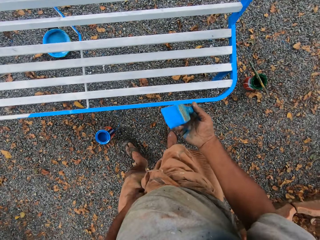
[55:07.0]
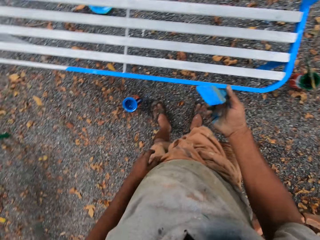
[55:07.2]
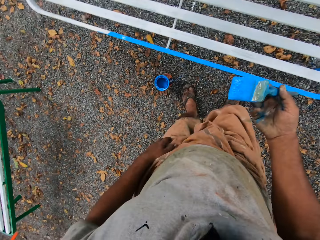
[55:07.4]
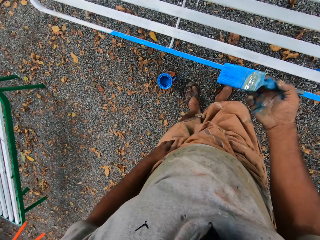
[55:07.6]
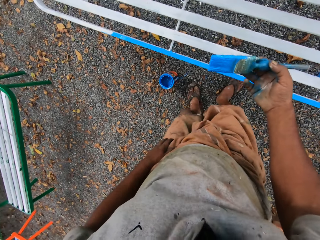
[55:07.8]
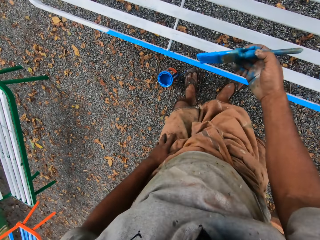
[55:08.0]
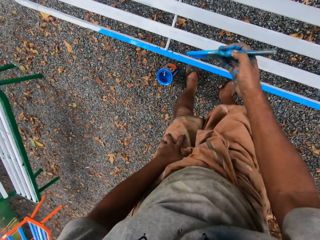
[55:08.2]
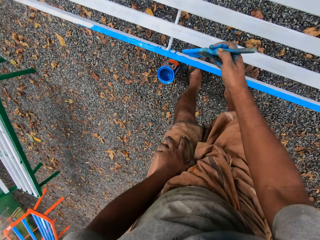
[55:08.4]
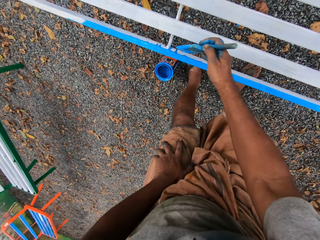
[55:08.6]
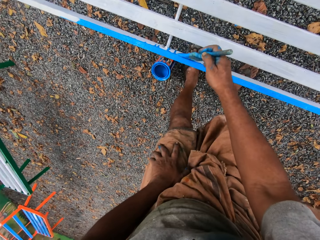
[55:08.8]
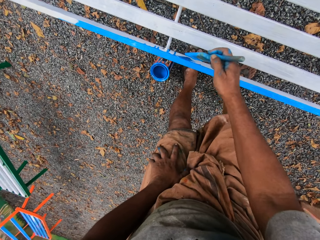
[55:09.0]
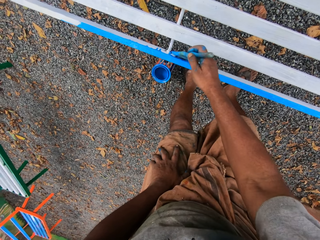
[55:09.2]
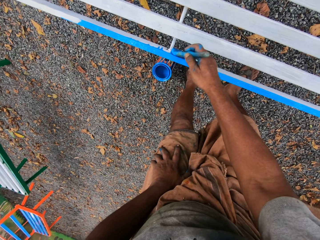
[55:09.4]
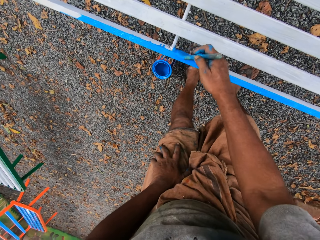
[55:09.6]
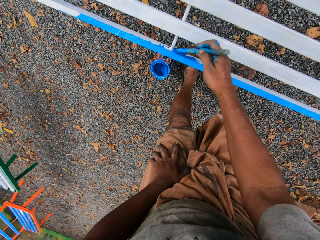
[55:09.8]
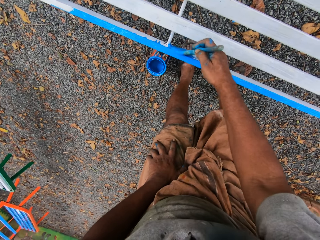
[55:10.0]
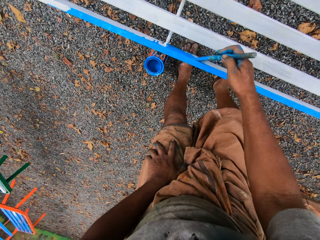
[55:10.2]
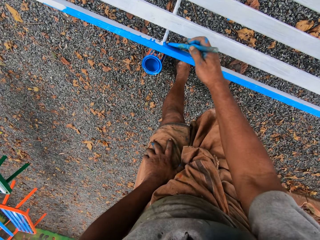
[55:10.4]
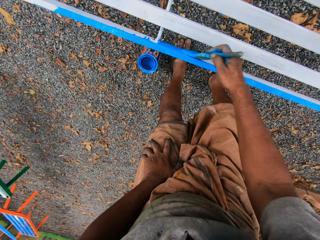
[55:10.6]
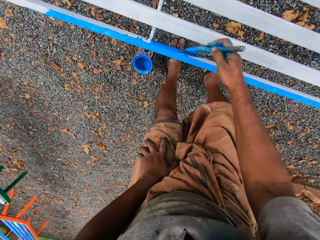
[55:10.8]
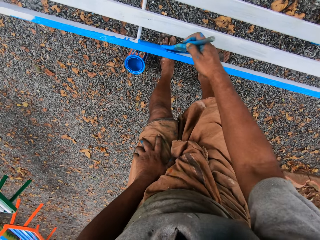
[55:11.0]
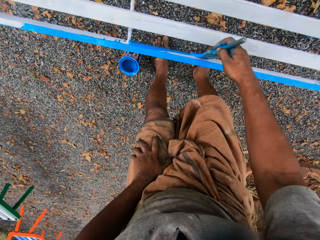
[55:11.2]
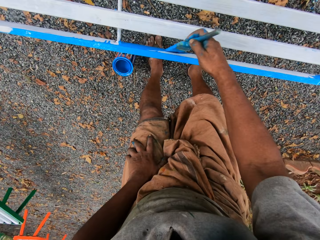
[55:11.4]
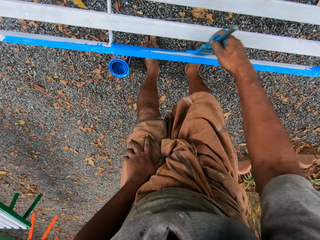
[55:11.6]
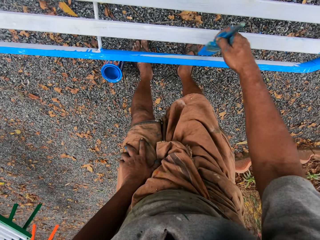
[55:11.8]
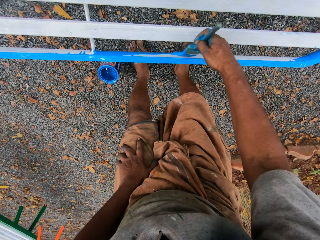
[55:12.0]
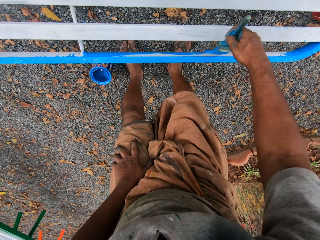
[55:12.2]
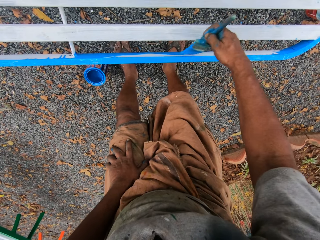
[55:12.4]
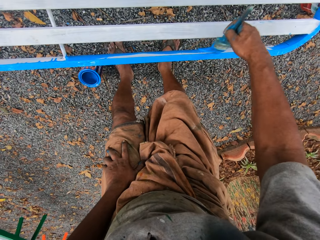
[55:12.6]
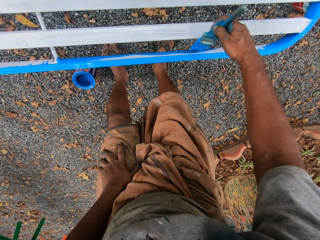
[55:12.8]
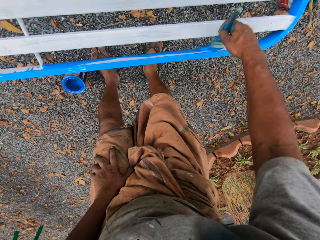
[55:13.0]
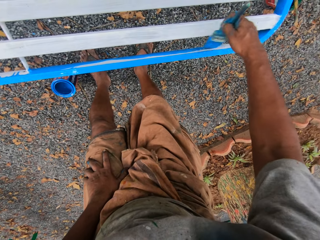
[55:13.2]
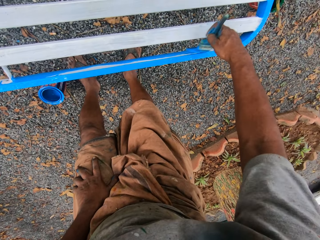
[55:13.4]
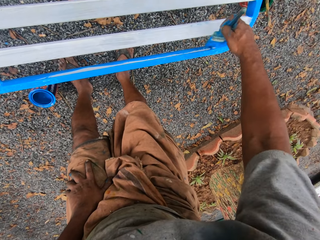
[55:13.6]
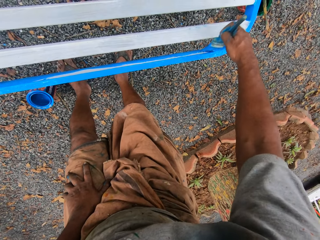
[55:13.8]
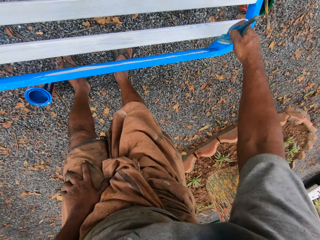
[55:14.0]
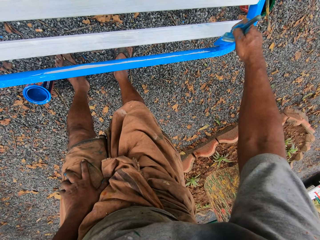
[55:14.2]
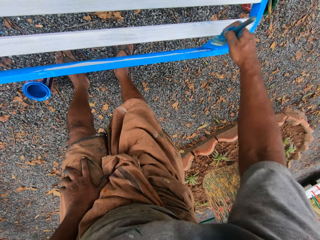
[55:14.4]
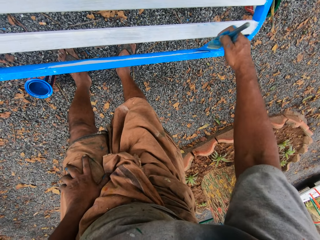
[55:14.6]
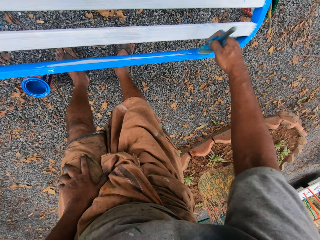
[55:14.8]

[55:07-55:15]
The camera wearer walks to the chair. He places his left hand on his left knee. He paints the metal chair with the paint brush.

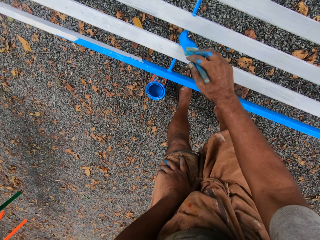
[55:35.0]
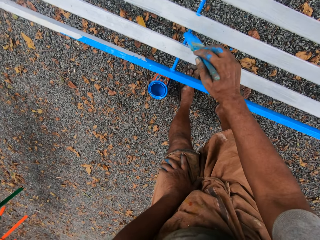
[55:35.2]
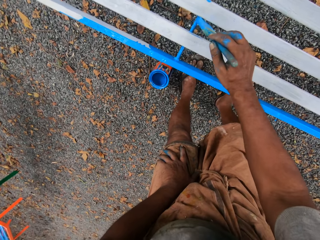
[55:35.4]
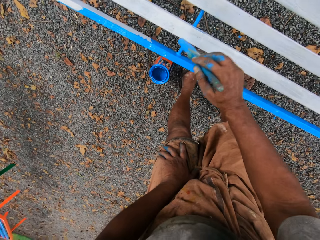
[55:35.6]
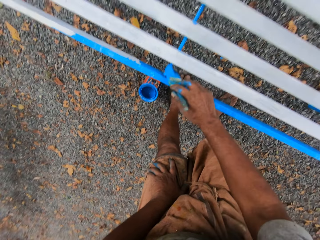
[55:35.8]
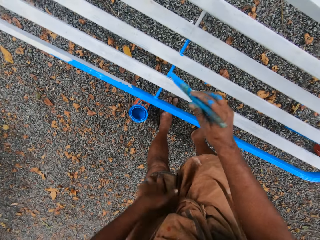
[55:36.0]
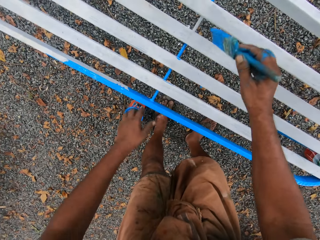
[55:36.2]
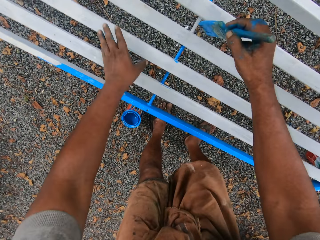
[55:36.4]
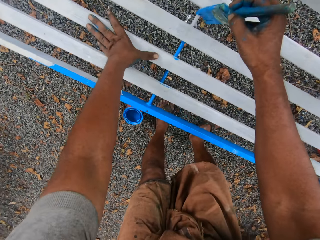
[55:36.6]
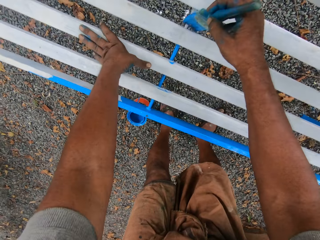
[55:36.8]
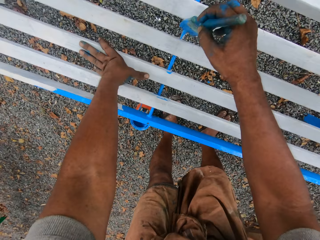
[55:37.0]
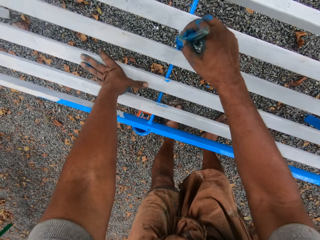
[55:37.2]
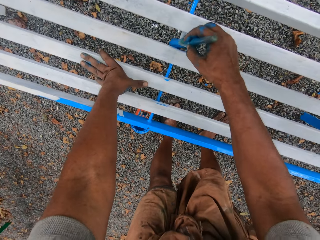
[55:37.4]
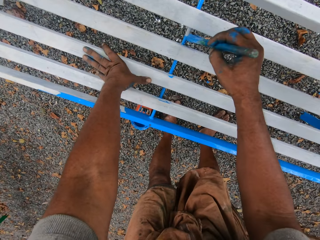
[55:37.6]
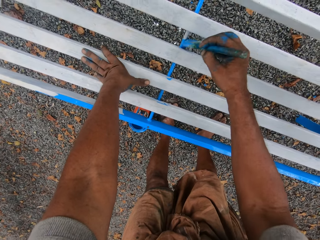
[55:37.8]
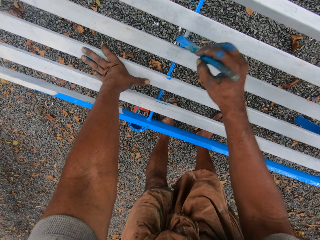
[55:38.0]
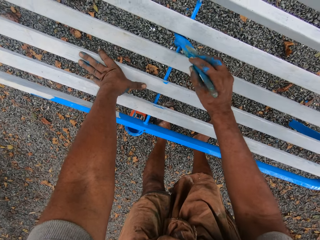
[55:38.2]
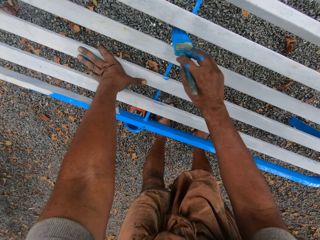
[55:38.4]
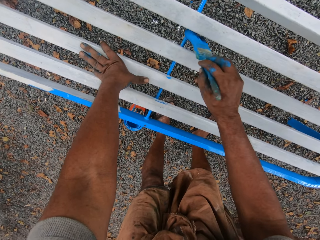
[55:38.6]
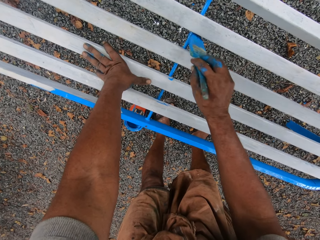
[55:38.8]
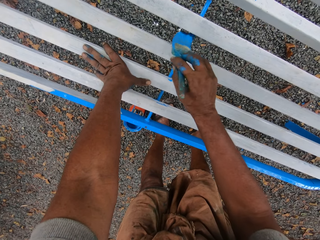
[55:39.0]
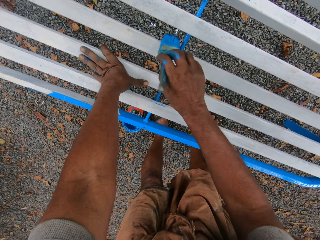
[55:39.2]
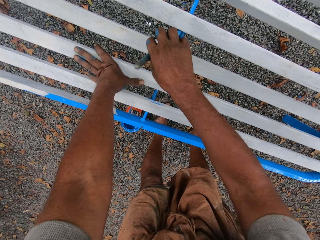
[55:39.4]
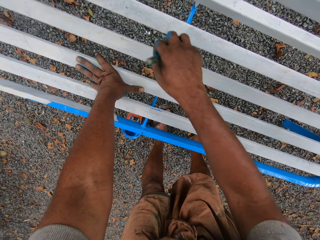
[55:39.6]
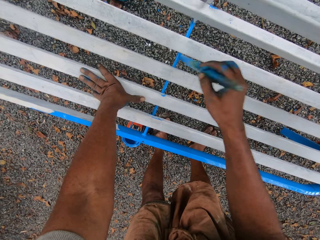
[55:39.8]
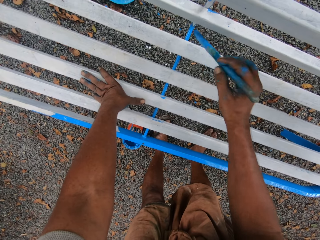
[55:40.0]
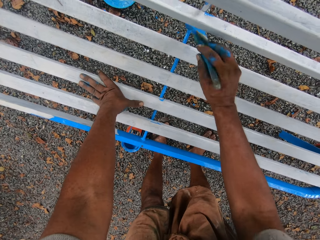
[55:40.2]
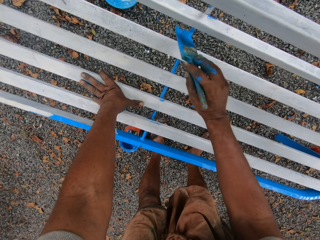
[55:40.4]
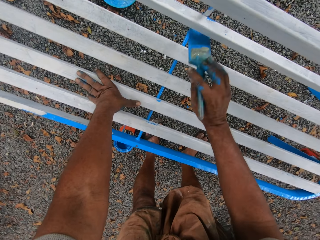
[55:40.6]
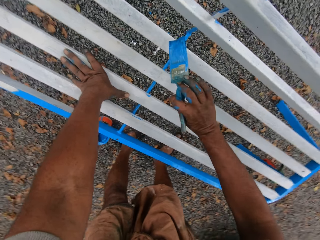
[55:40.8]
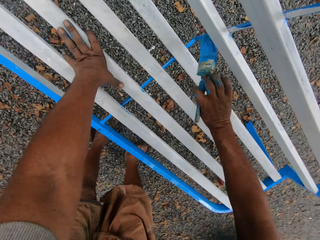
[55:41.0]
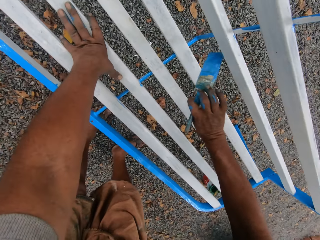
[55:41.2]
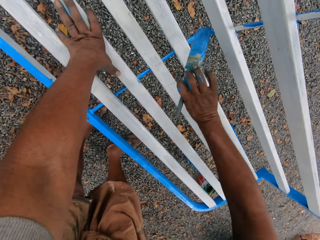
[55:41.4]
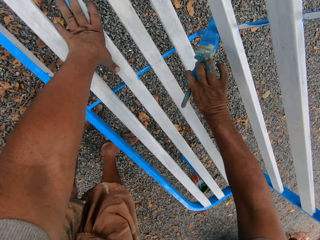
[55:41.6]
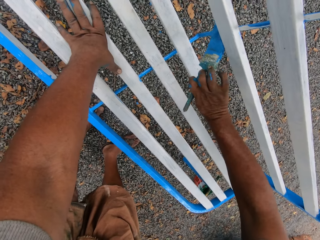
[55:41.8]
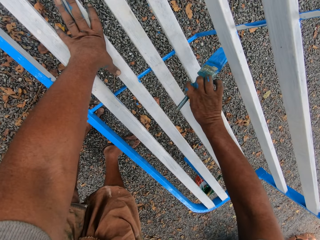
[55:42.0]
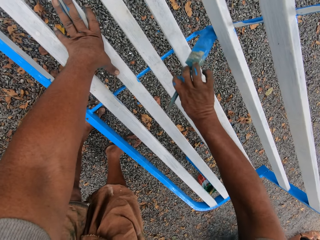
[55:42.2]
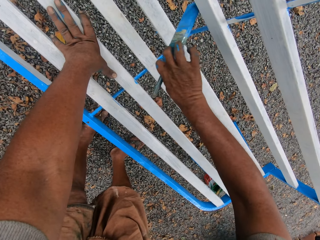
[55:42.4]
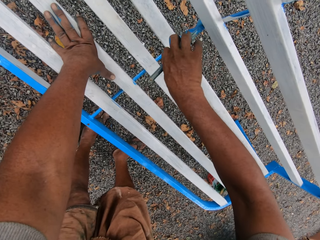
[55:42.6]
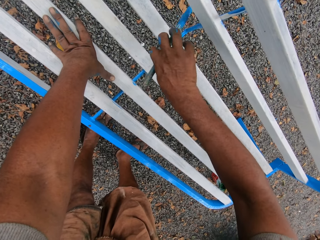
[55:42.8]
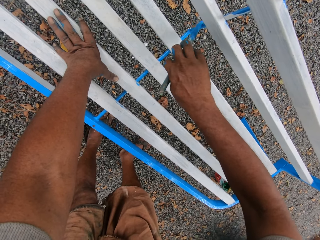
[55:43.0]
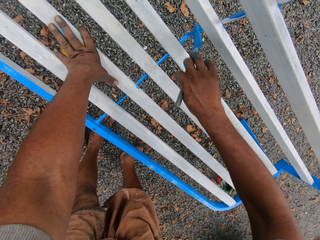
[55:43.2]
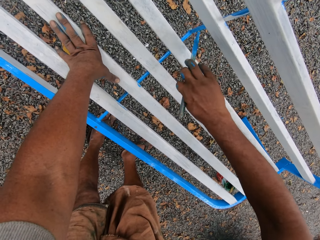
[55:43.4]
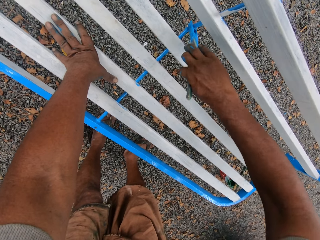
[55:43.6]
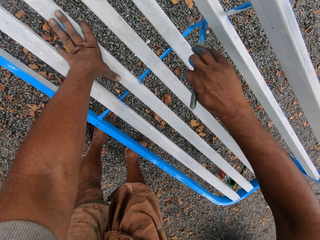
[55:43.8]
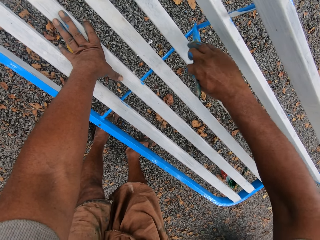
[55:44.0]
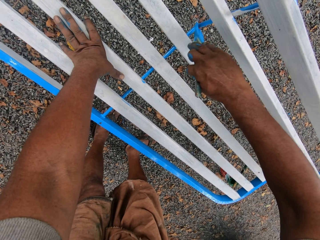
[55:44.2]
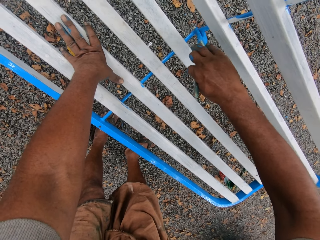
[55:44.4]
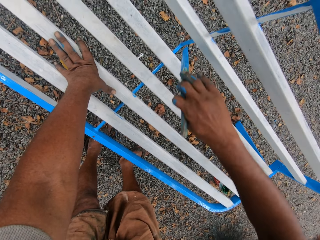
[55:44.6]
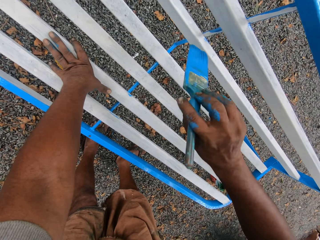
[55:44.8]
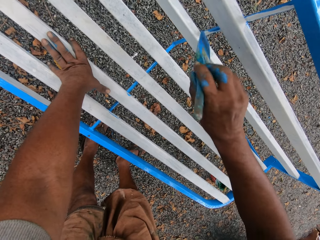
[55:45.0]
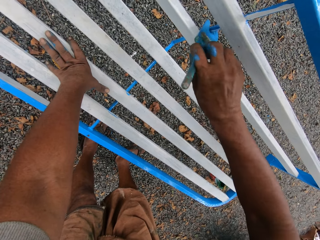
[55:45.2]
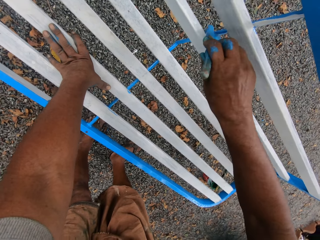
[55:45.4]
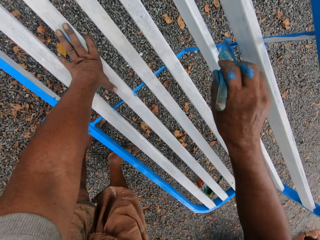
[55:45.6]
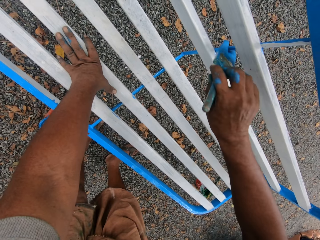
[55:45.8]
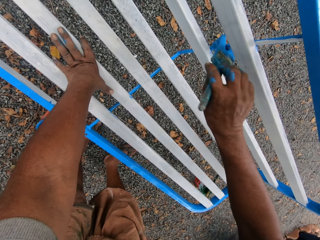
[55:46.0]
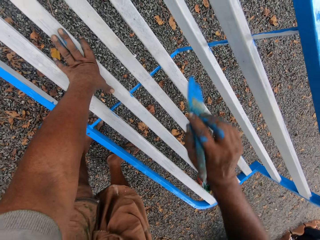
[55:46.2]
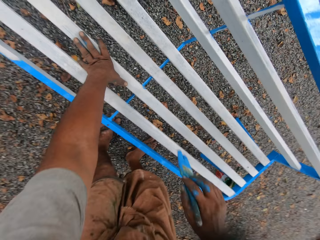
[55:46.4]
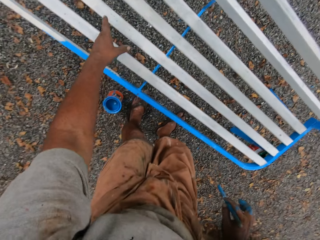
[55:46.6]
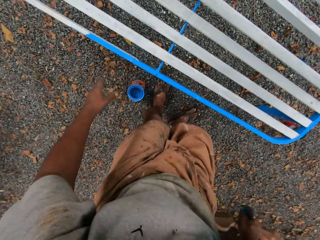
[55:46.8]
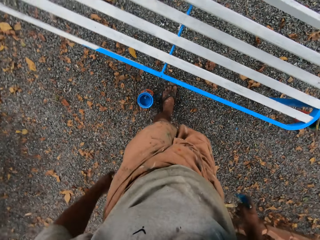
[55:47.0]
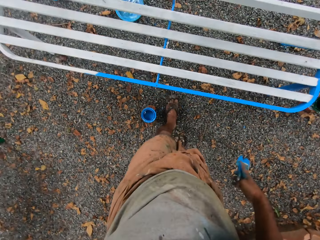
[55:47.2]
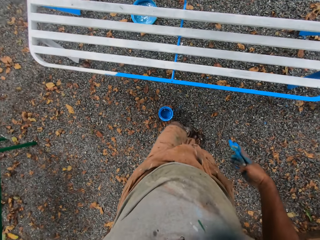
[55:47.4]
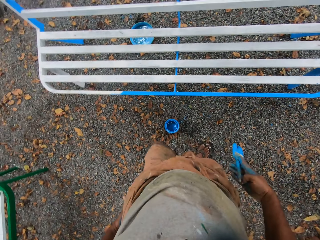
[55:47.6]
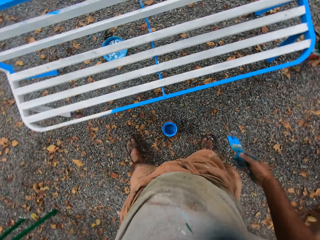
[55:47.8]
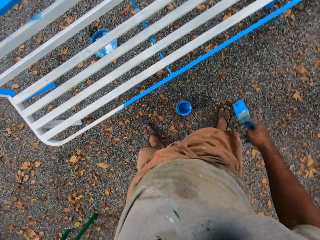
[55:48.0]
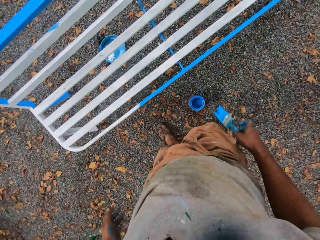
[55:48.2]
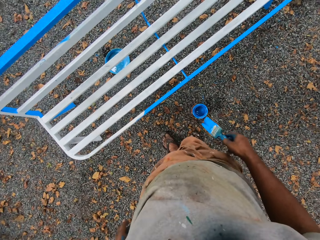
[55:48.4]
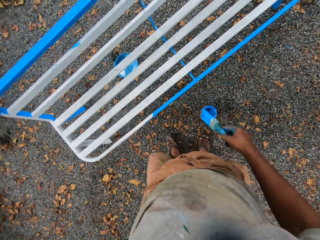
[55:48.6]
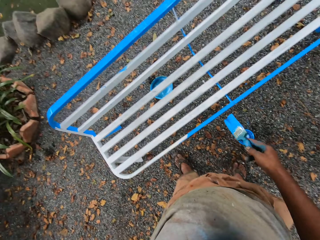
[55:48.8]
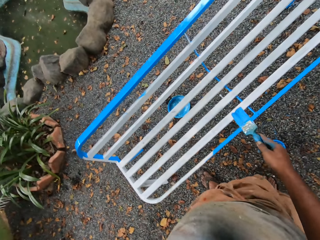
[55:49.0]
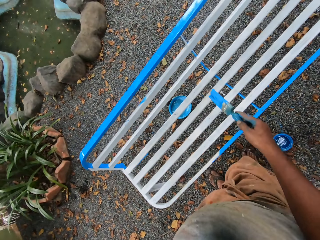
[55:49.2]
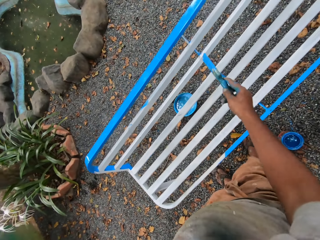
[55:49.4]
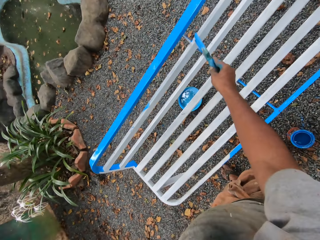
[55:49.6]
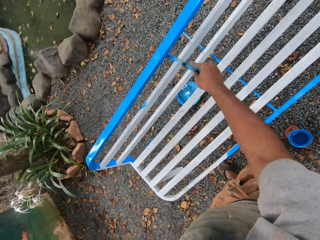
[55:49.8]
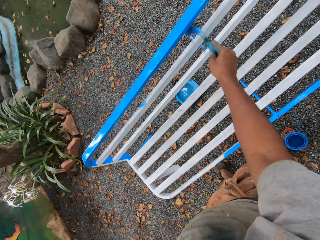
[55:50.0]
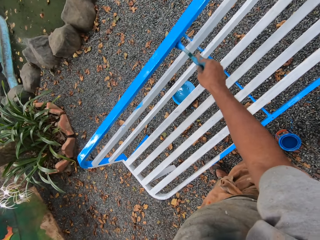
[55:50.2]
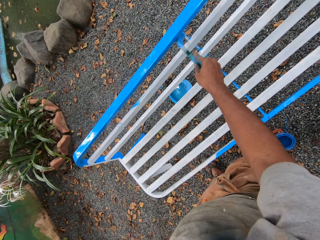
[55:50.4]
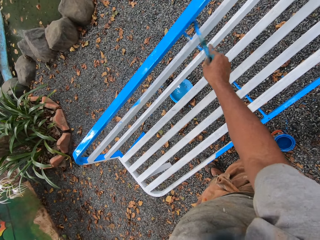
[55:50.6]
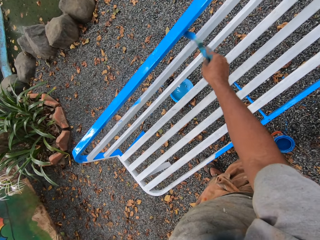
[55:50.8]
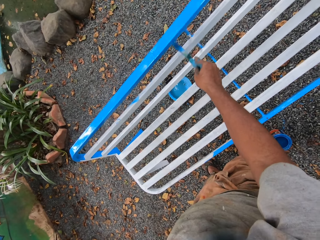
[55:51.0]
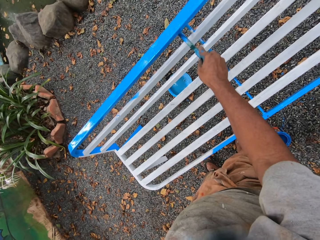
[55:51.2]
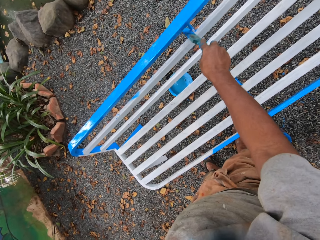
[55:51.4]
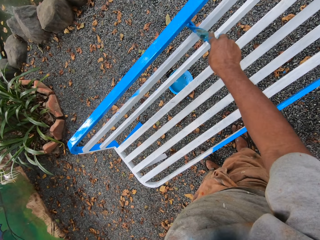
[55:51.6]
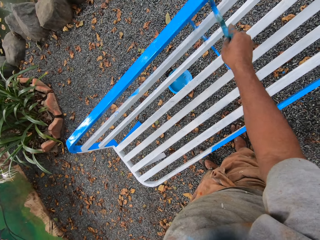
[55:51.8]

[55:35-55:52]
The camera wearer places his left hand on the metal chair. He paints the chair with the painting brush. He walks near the chair. He paints the metal chair with the paint brush.
